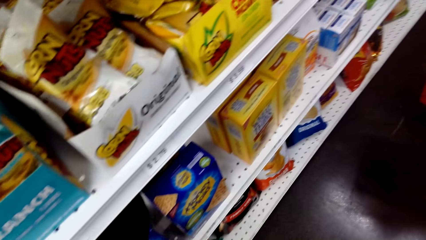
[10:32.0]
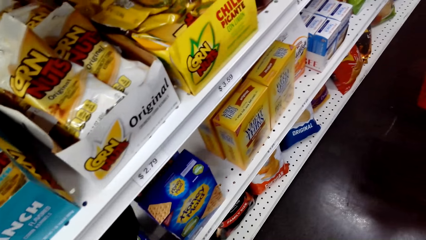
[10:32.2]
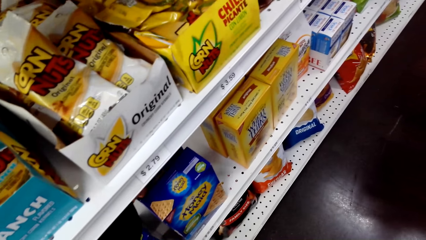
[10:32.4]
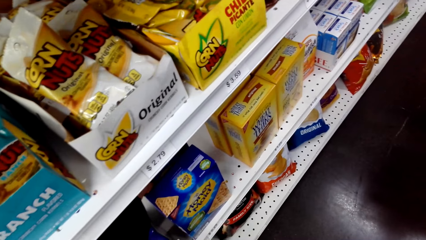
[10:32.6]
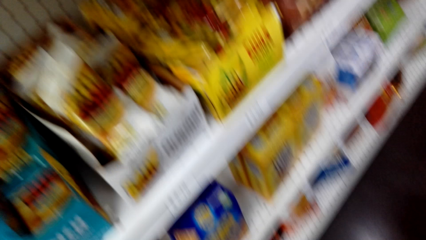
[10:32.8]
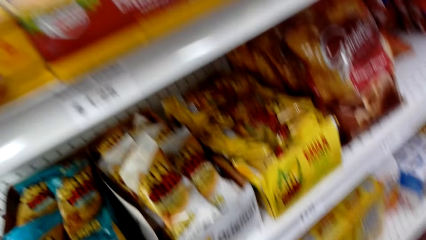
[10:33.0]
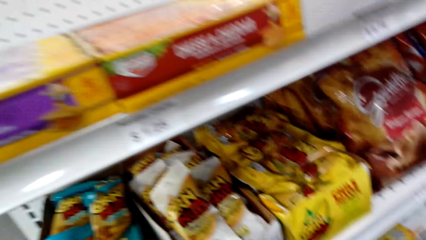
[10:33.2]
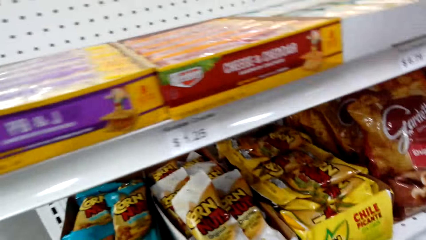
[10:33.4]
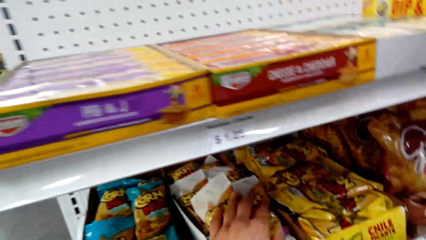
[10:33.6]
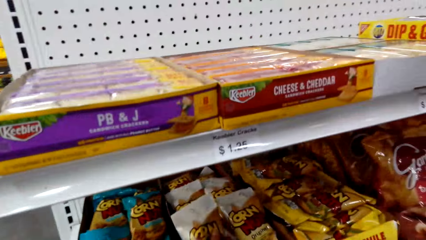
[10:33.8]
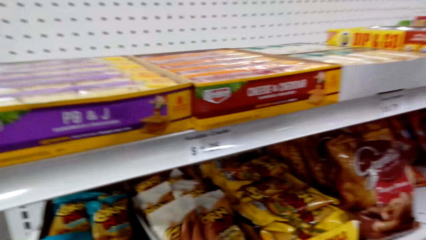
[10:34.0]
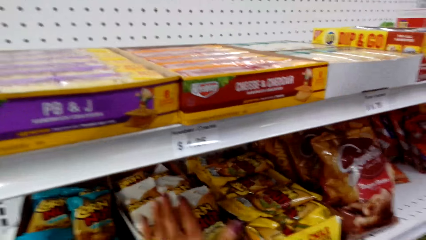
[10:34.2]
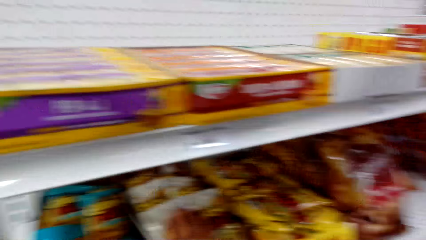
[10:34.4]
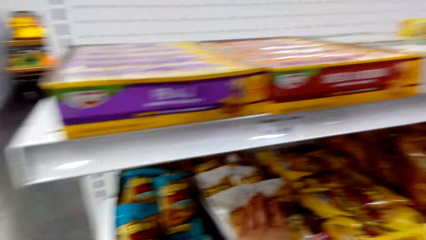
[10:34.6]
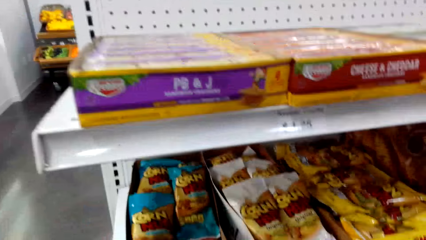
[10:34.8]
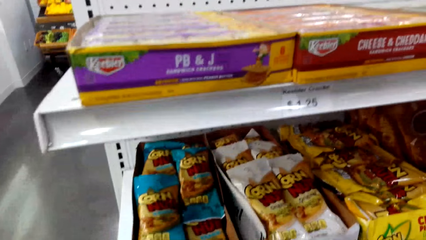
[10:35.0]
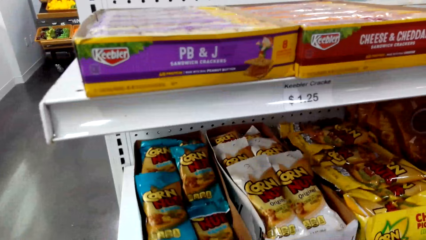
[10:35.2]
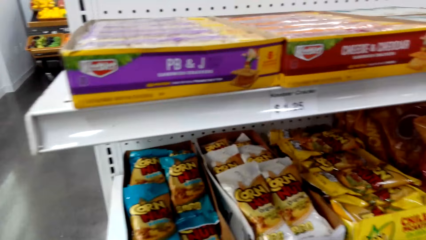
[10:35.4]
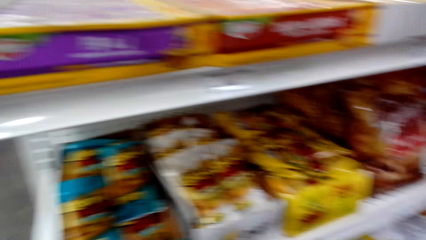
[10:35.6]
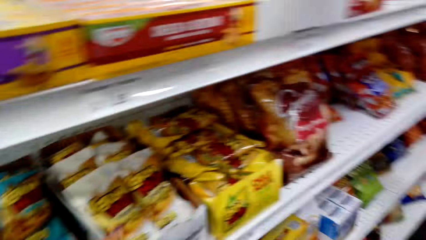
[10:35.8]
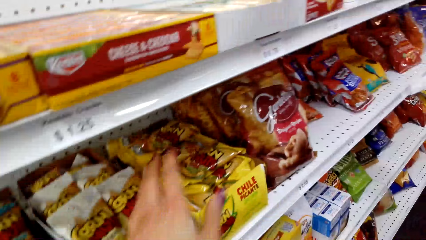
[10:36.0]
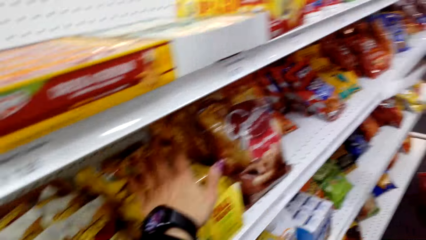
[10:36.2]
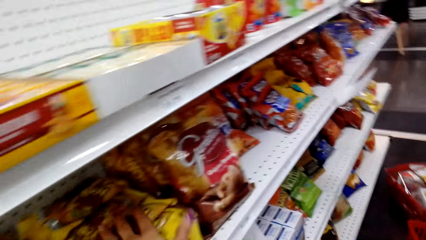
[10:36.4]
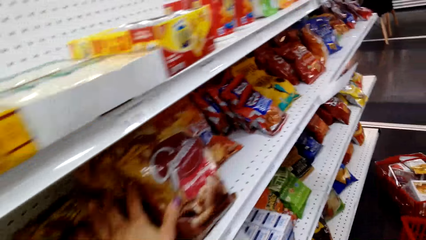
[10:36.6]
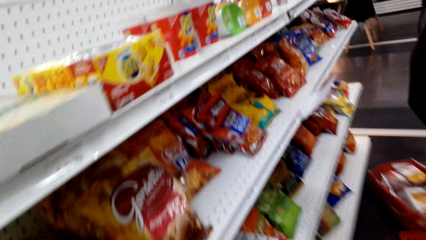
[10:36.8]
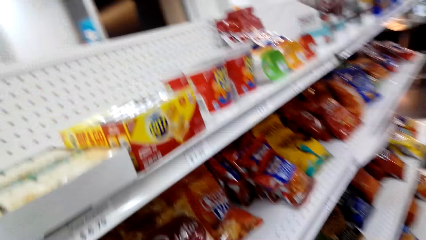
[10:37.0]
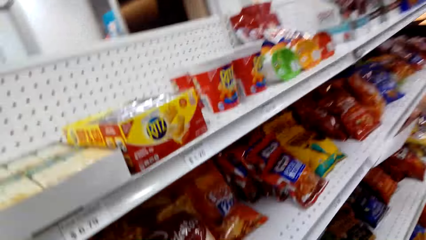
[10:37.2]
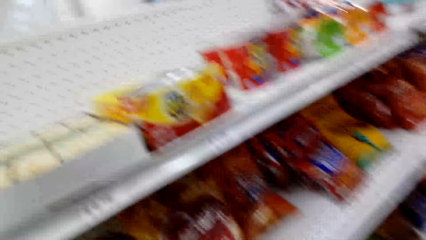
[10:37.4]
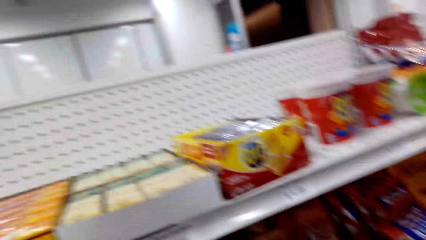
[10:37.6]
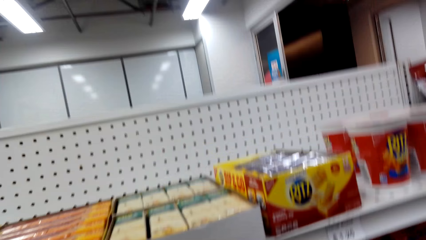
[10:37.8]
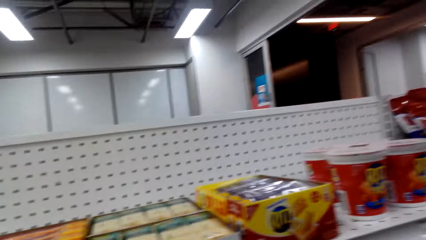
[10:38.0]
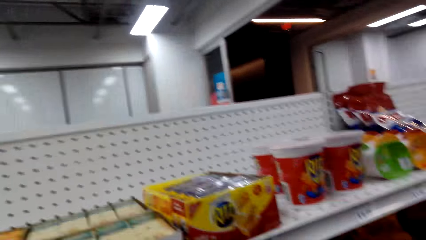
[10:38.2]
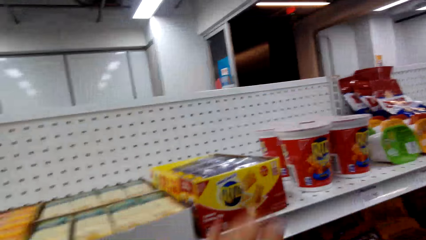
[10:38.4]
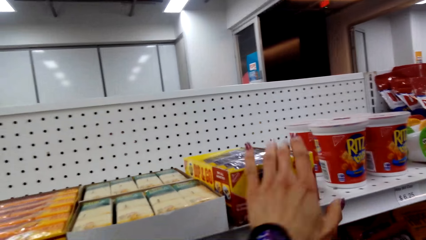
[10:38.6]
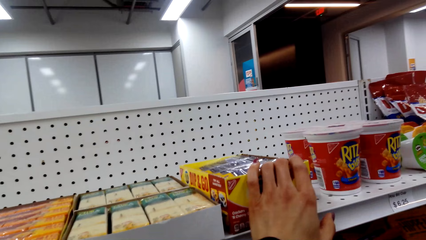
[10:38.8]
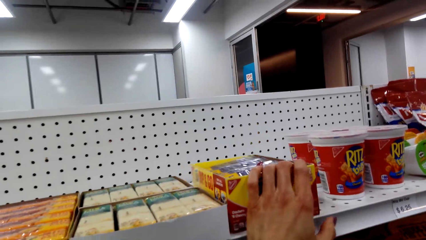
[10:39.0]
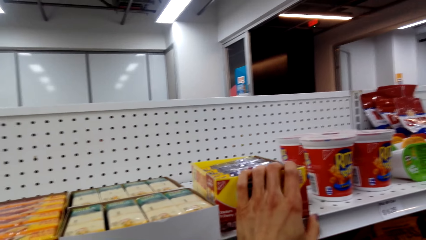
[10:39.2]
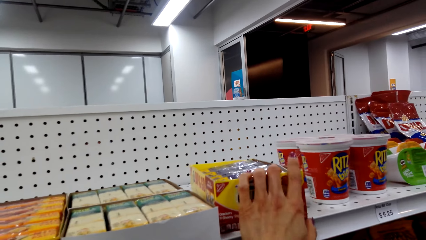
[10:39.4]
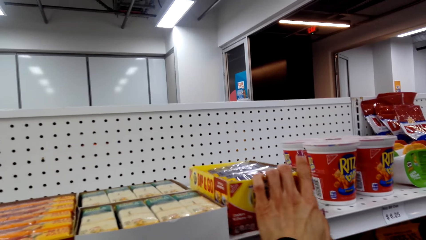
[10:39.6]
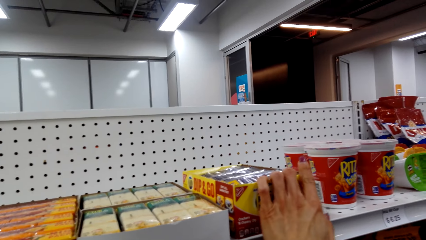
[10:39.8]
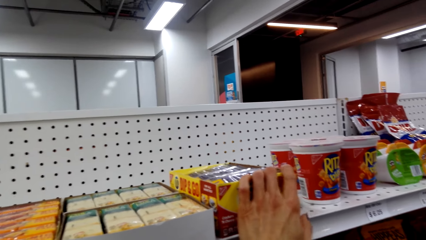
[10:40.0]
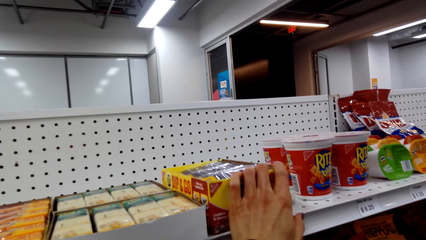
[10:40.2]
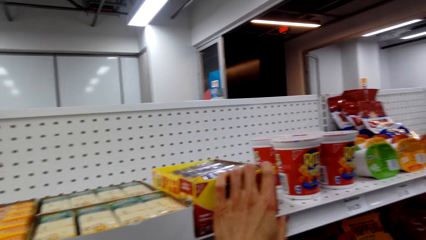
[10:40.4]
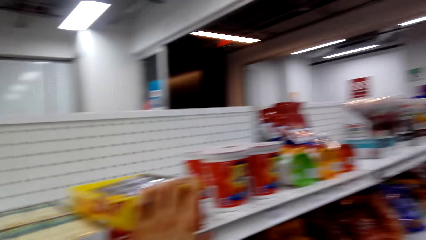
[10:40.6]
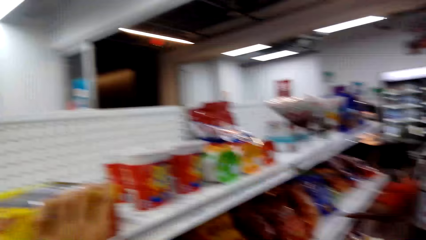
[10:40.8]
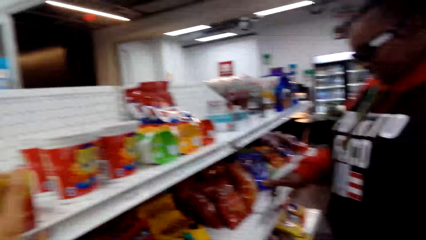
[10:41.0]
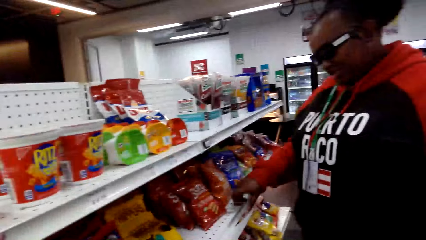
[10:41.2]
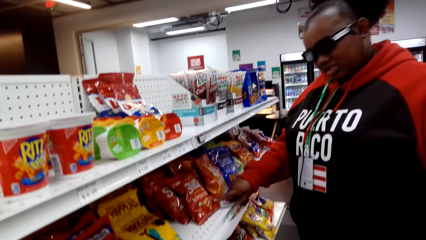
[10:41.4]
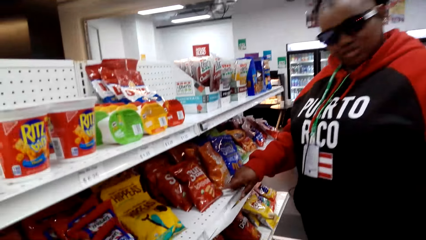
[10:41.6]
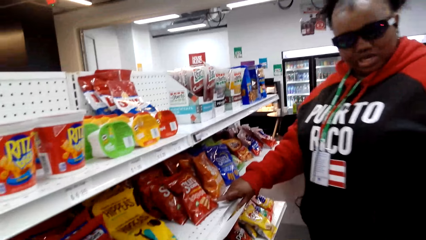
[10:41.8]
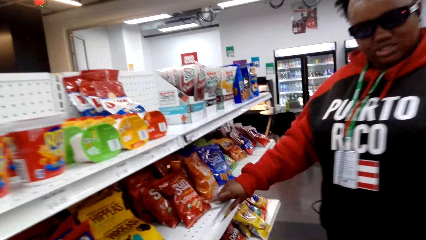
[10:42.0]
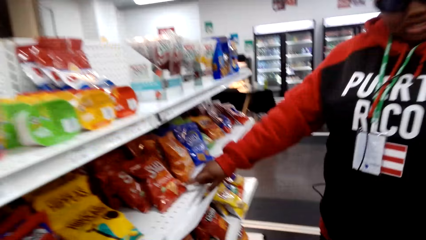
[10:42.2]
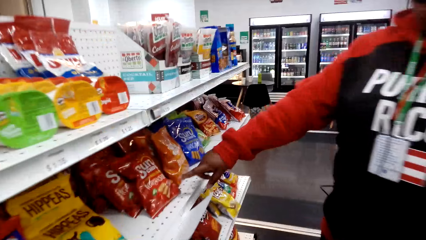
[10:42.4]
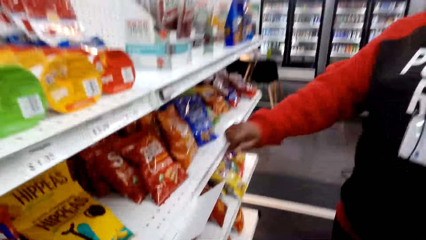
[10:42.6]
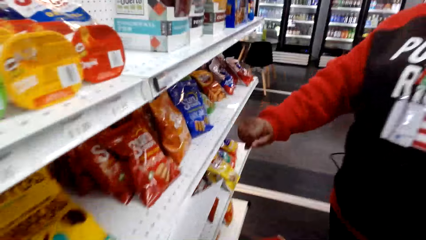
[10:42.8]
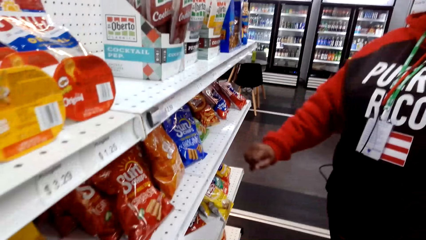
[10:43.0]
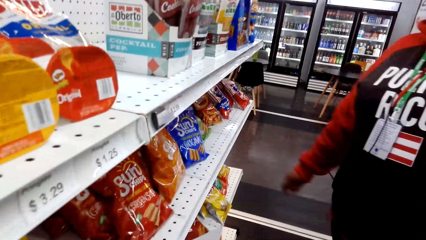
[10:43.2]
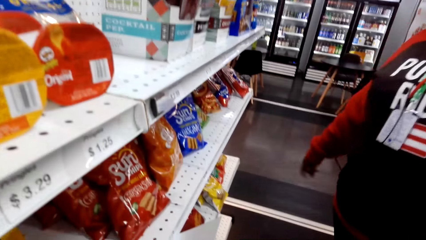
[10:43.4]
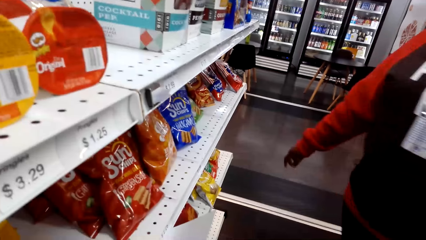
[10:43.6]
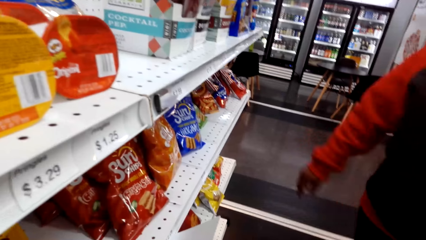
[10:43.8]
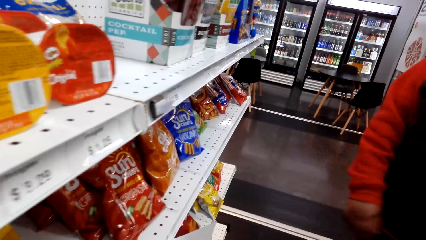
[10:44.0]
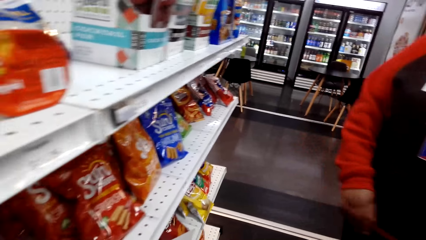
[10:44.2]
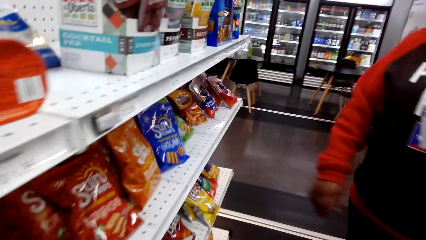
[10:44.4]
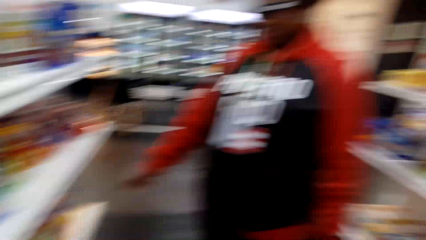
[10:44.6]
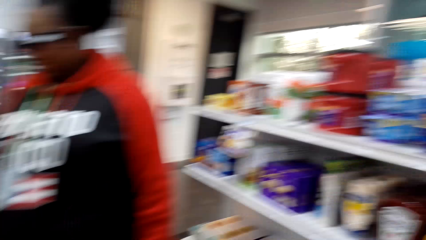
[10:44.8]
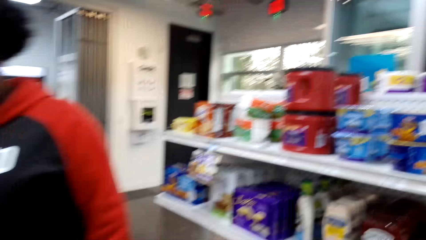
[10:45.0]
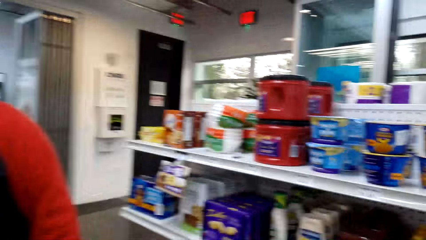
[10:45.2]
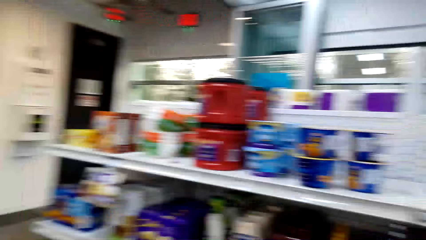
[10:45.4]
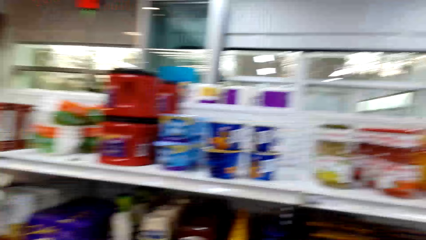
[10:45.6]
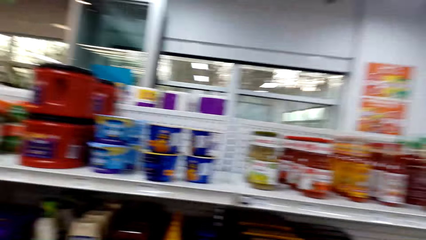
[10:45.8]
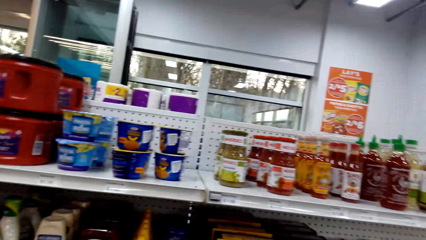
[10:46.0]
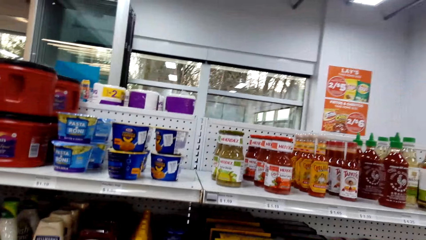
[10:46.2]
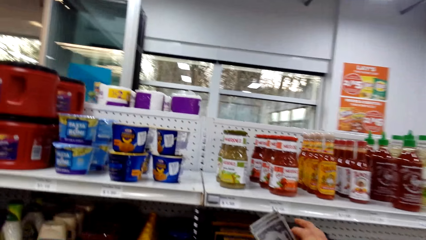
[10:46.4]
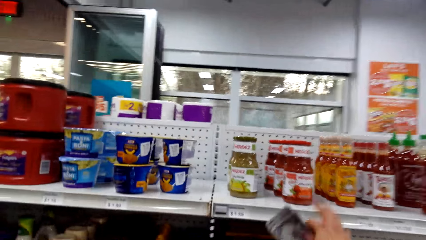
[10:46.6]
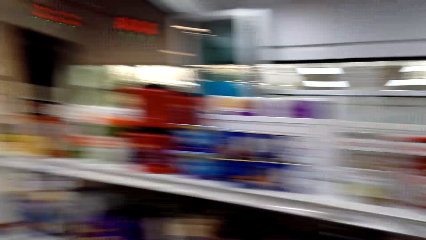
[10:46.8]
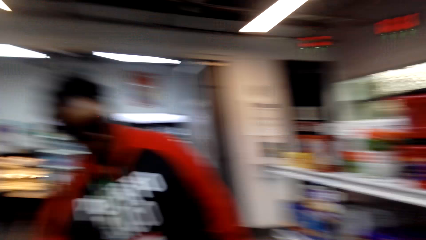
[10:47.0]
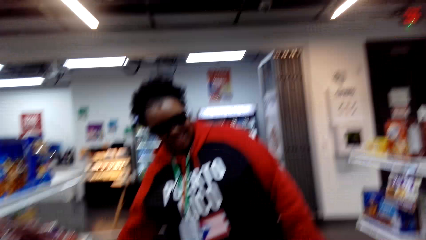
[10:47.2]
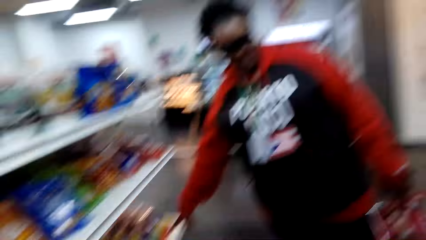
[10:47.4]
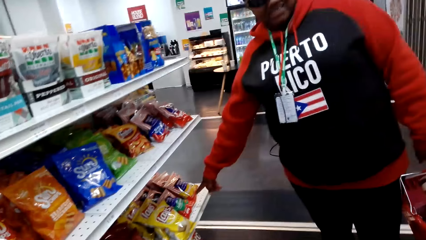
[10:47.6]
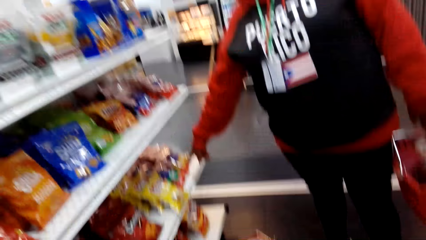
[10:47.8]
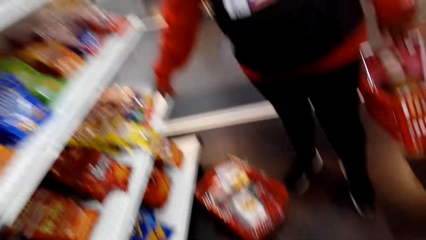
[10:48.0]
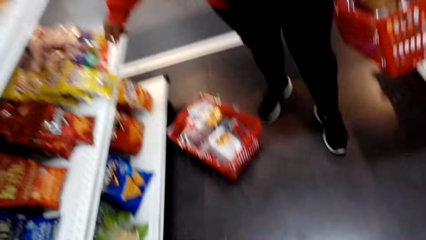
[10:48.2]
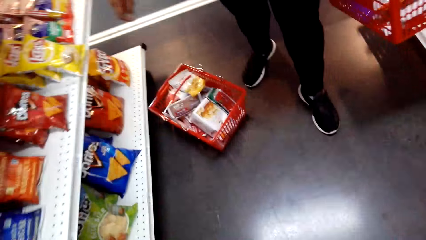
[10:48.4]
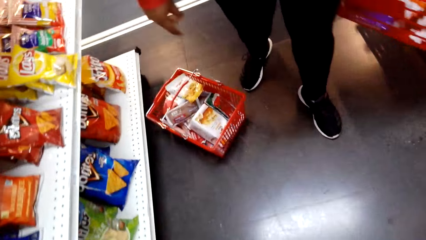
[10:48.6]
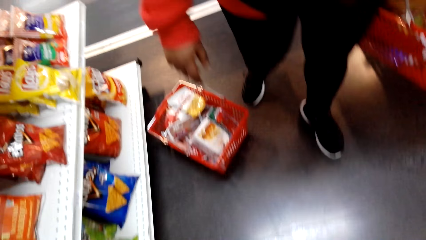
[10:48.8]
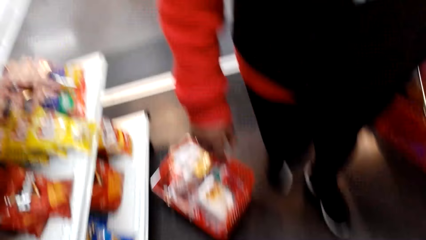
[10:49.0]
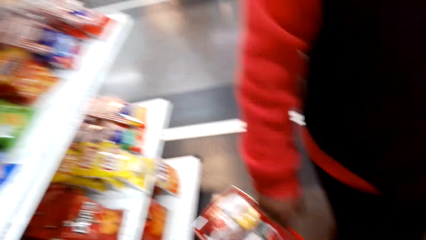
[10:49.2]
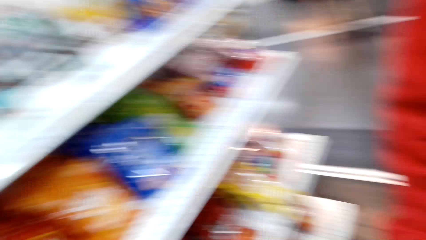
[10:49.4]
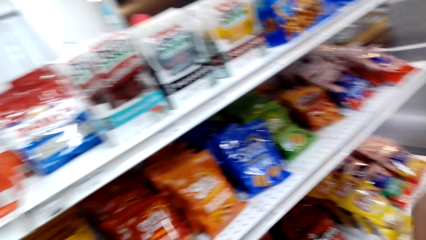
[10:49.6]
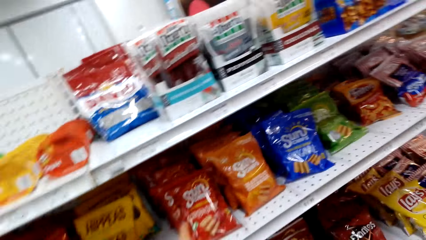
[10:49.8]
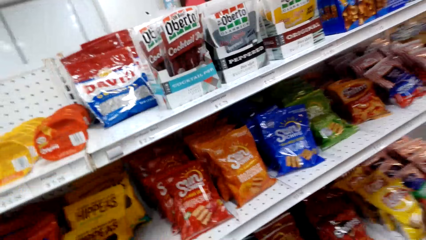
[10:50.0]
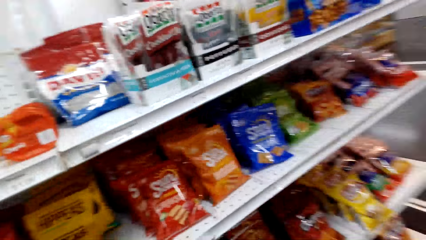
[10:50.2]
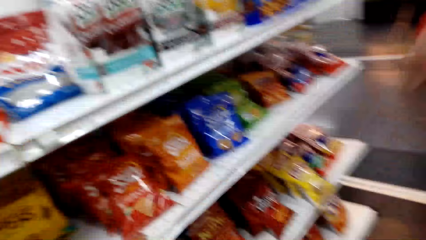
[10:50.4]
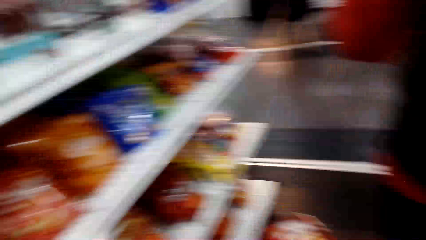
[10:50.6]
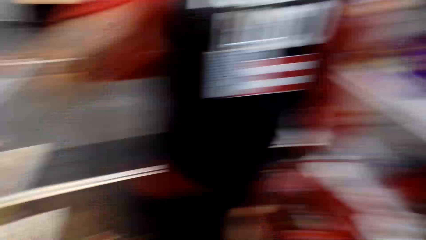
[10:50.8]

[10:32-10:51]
The camera wearer holds a corn on the box. They hold something. A woman points at something. The camera wearer looks around.
